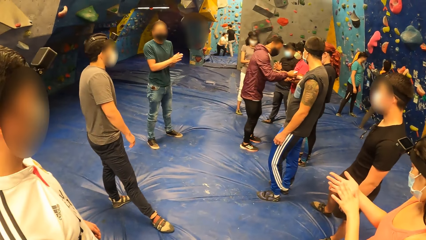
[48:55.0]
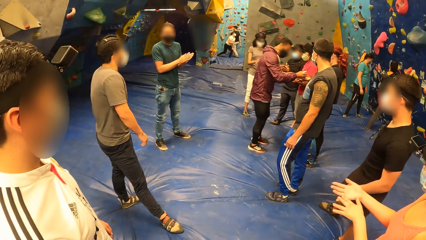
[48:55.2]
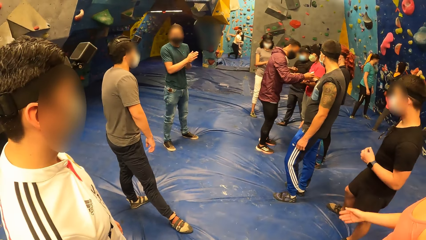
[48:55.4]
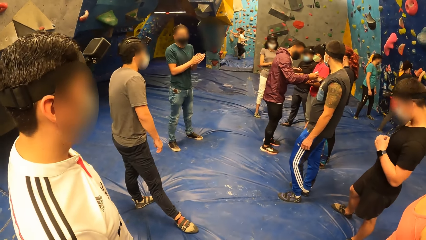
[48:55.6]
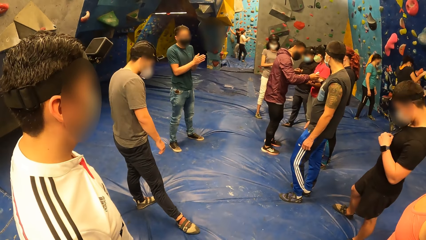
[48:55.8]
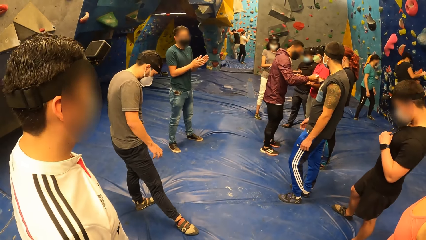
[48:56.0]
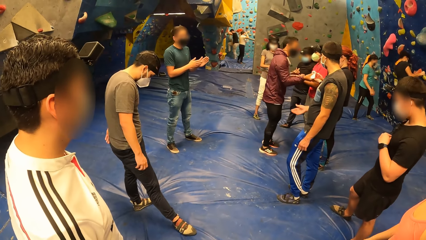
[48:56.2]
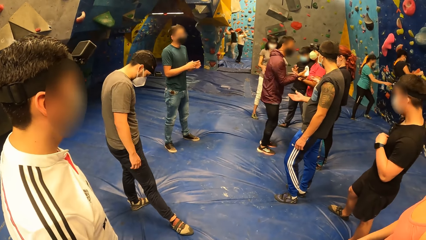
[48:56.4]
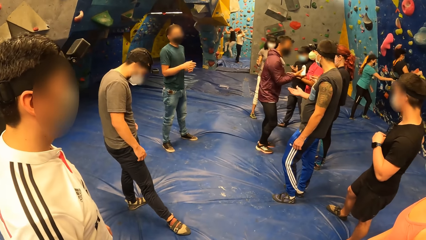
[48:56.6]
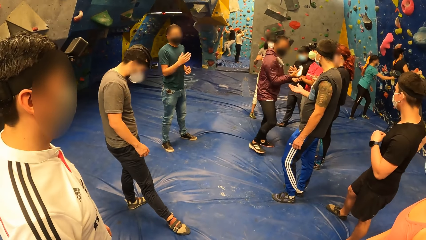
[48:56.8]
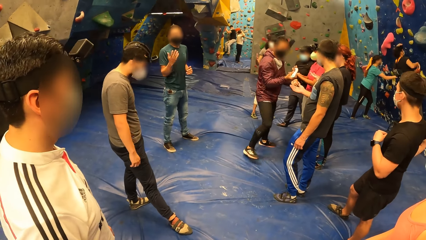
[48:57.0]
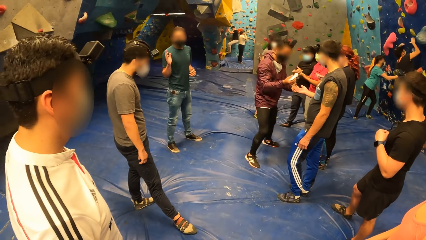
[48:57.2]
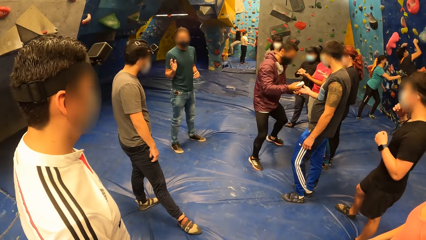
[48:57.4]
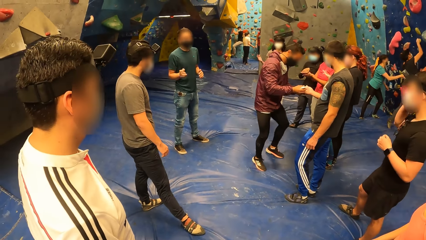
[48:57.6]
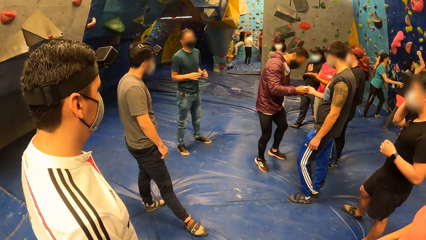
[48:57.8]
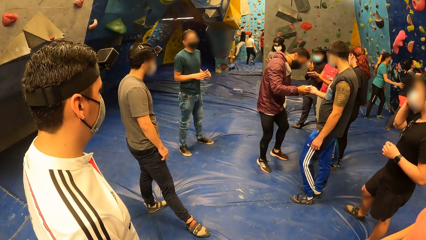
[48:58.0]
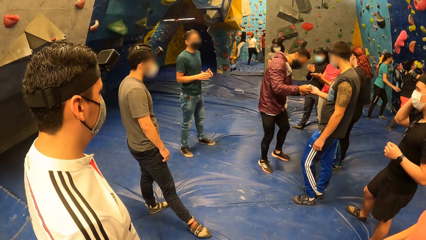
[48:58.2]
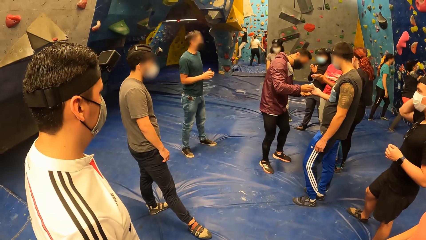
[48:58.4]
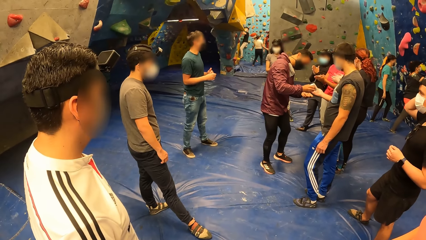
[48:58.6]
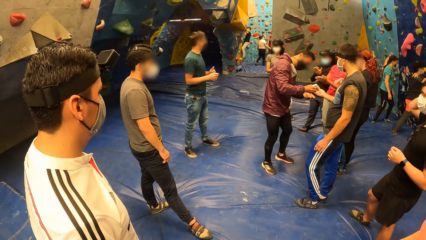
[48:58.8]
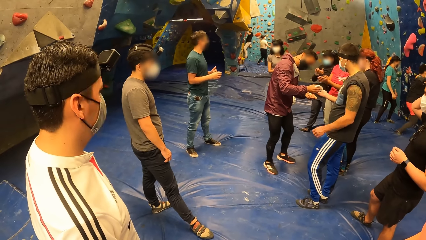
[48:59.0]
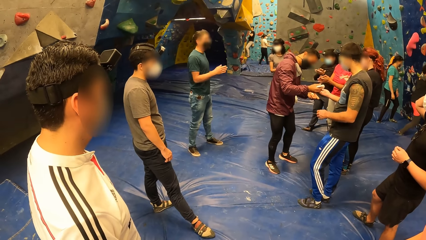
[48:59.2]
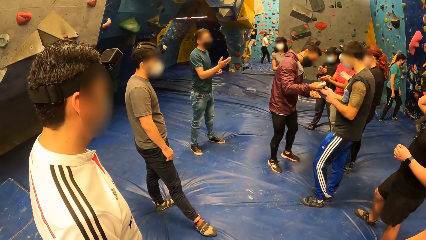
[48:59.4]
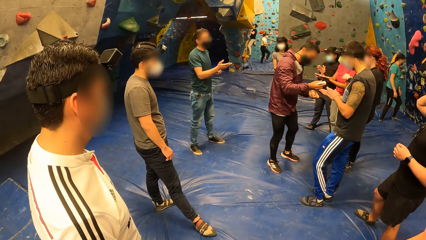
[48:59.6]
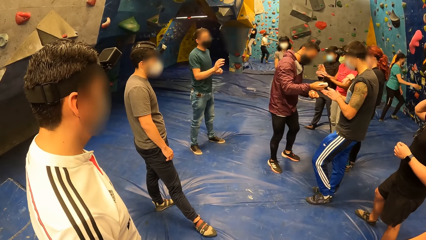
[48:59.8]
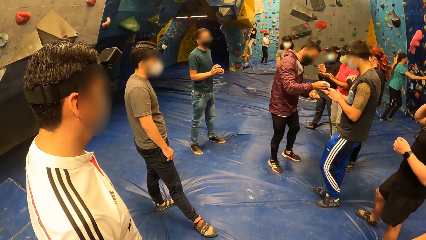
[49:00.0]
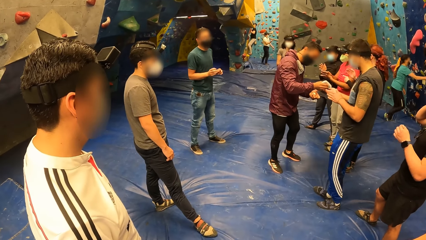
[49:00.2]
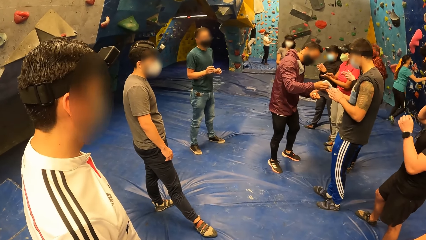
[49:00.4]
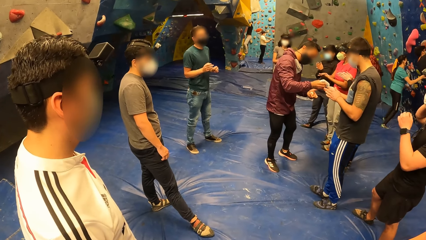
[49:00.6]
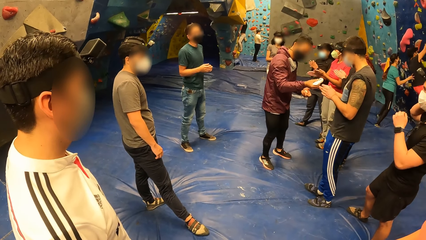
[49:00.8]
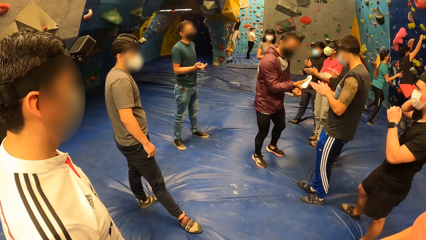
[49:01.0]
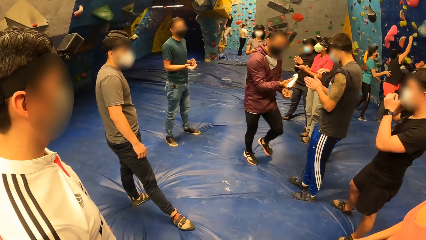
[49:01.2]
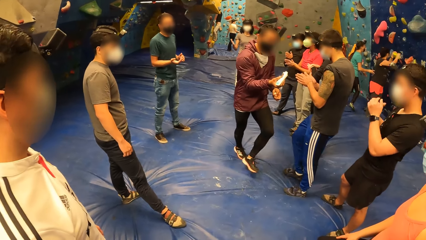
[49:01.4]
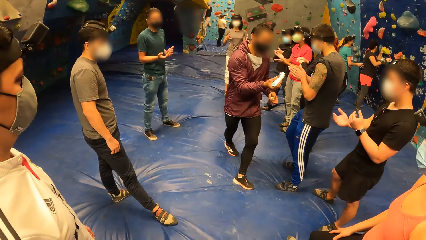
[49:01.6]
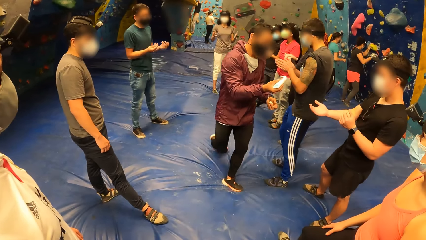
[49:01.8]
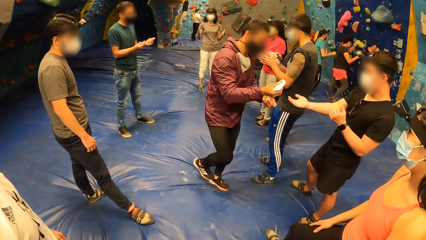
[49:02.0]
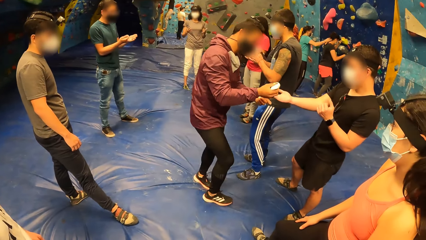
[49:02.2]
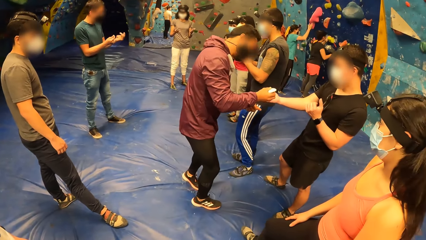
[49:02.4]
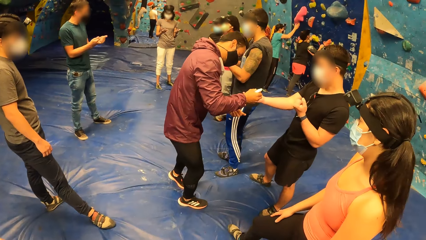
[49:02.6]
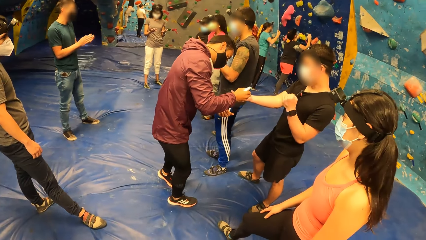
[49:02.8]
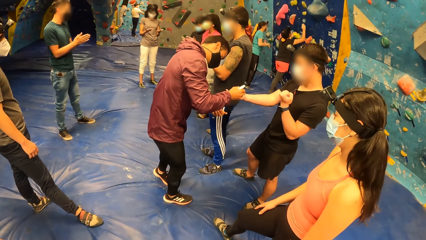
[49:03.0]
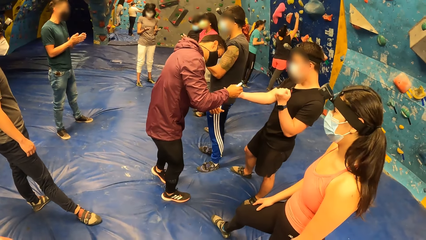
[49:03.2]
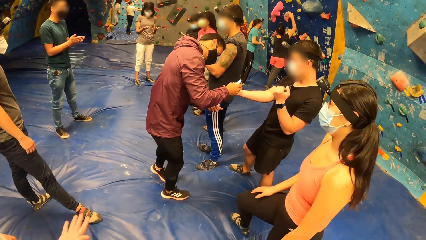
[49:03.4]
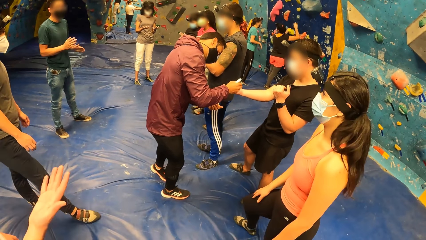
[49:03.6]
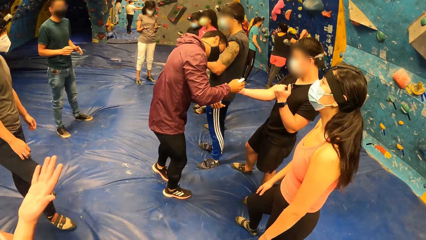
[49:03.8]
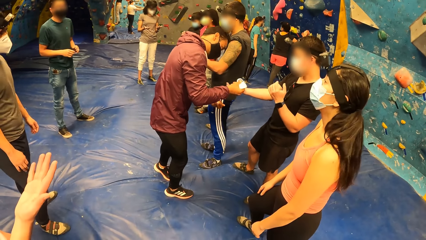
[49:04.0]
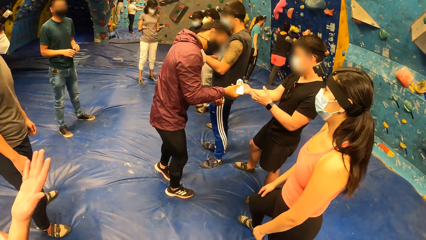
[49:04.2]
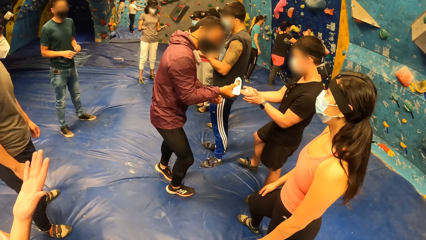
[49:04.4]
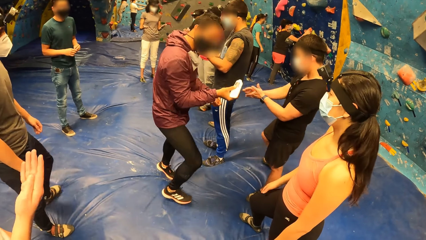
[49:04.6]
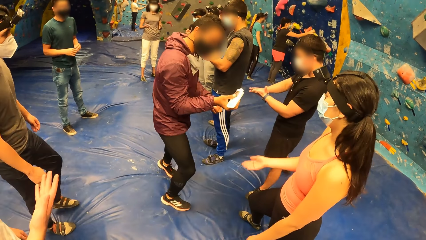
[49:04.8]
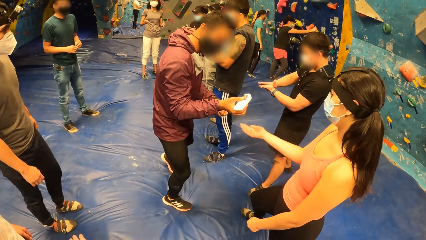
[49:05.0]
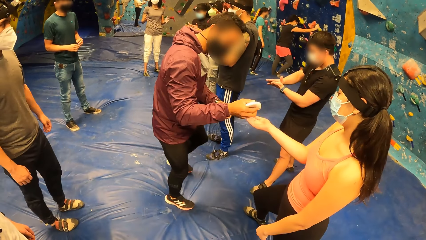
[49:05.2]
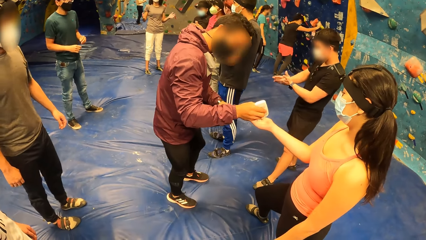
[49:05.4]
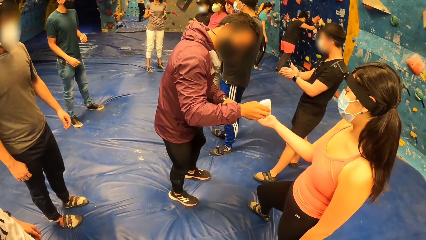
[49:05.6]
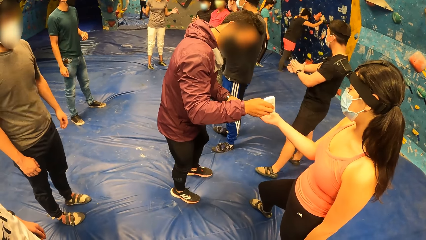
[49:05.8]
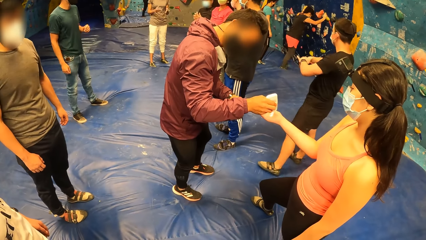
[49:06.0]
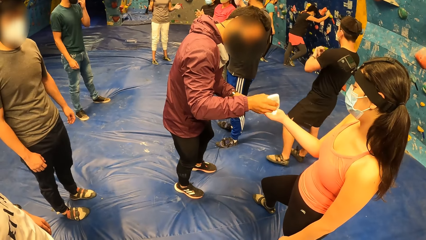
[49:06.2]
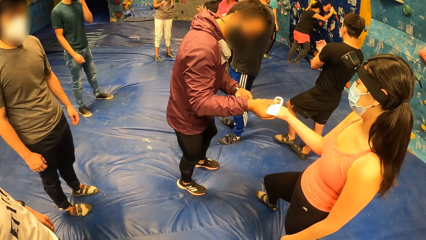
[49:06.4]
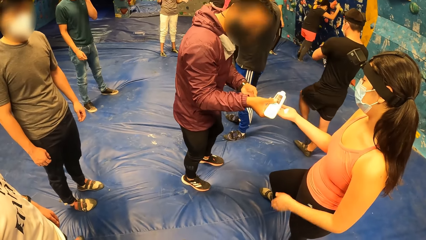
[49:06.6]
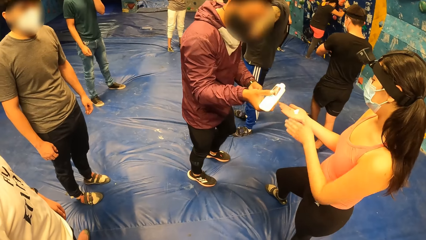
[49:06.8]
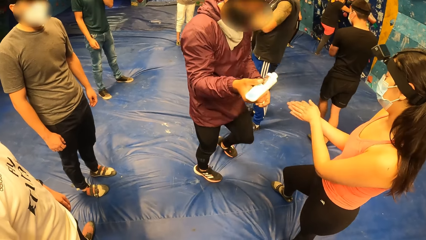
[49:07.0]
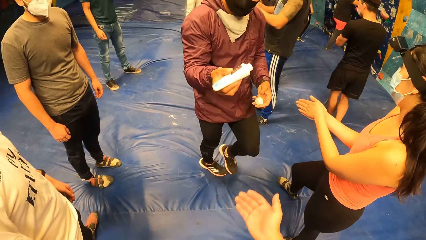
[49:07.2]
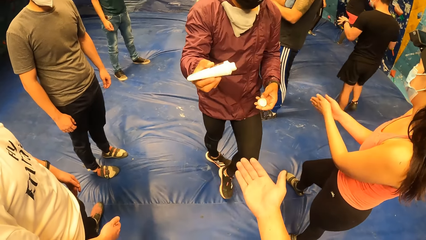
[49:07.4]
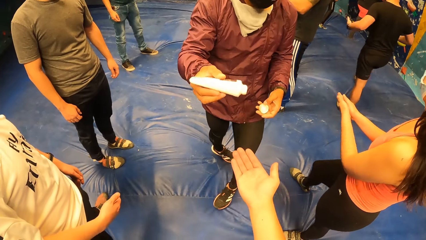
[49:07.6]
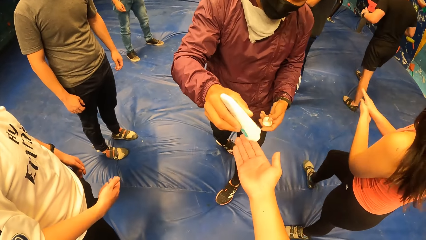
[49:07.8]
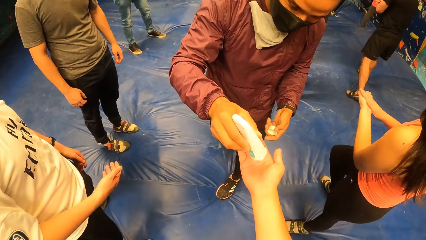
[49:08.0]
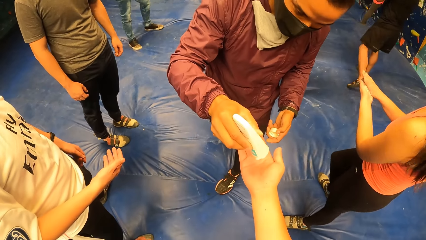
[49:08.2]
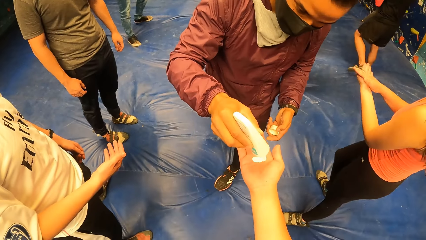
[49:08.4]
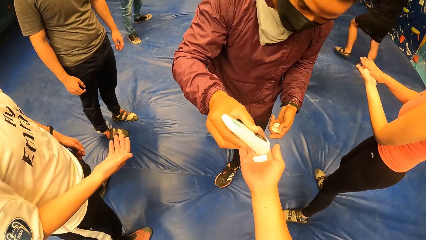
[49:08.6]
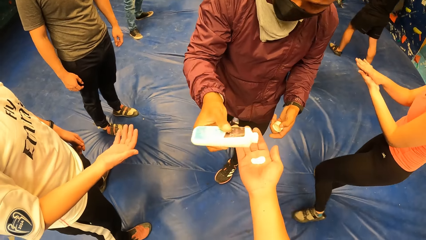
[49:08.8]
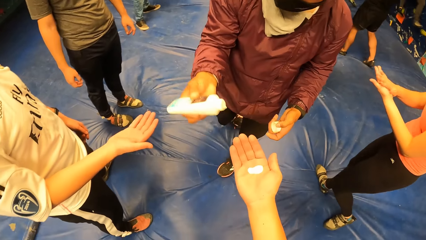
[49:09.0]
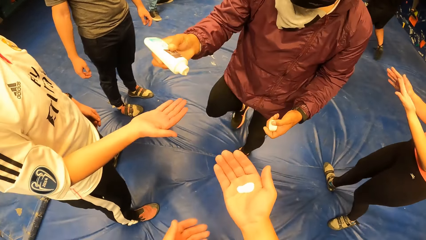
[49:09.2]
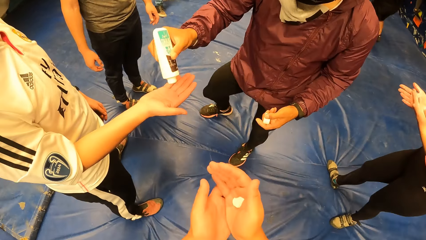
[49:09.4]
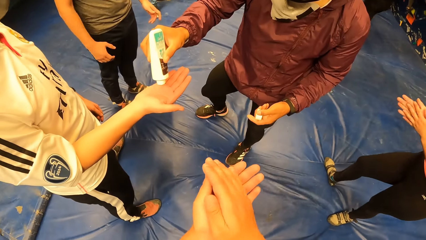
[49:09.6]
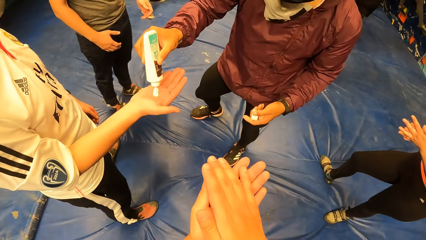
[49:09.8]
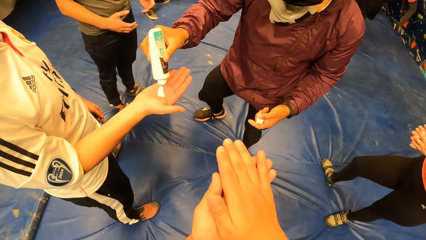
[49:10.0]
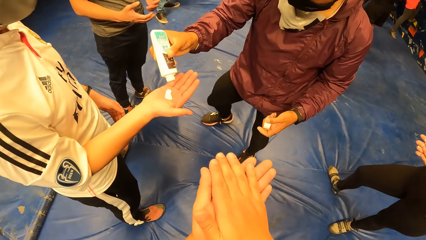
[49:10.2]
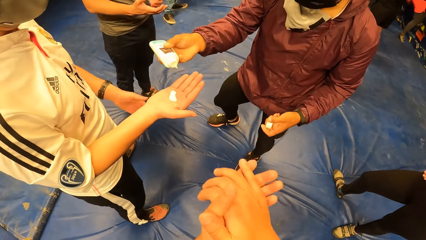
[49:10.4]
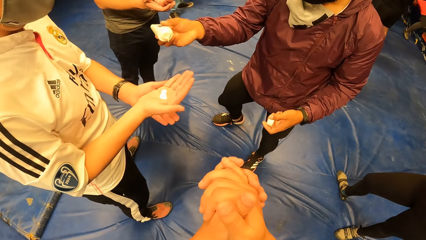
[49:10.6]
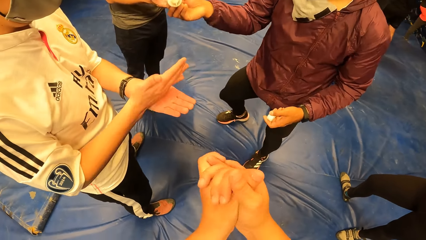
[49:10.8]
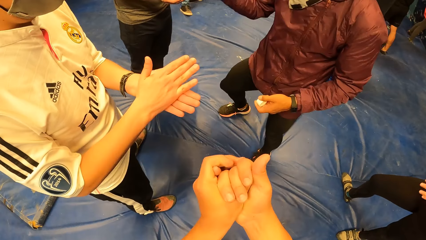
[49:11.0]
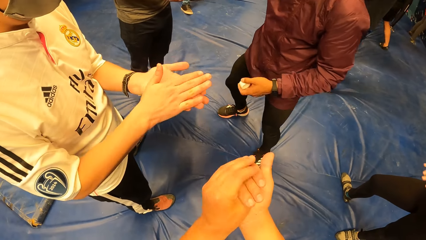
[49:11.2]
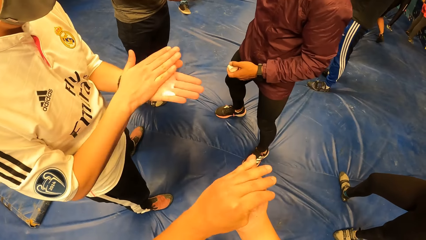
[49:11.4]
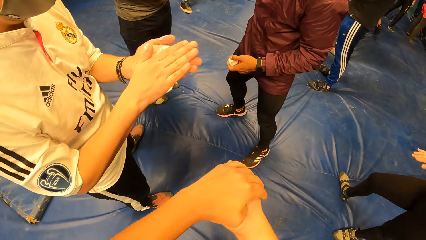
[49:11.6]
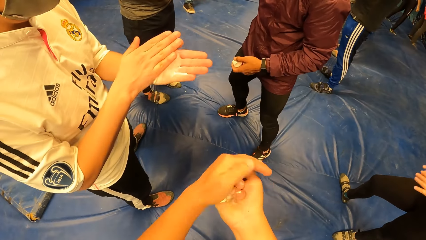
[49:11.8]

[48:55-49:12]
A man puts something on a woman's hands. He puts something on another man's hands. He puts something on another man's hands. He puts something on the woman's hands. He puts something on the camera wearer's hands. He puts something on another man's hands.
